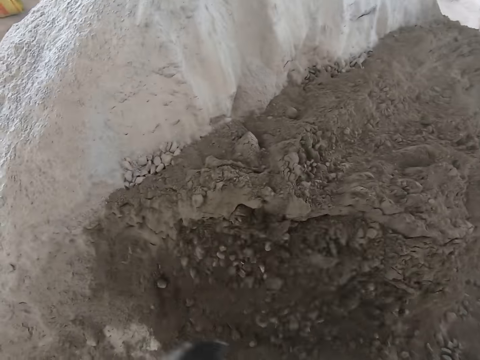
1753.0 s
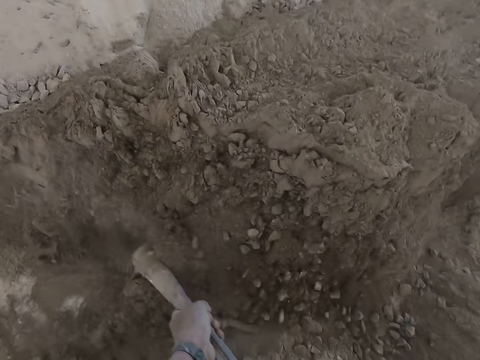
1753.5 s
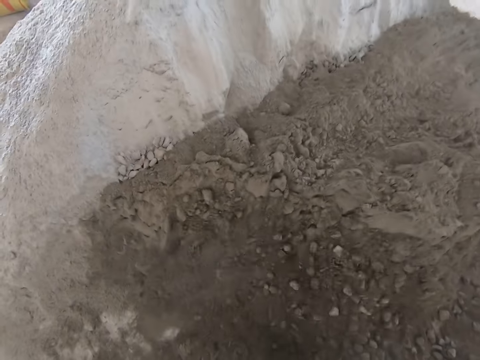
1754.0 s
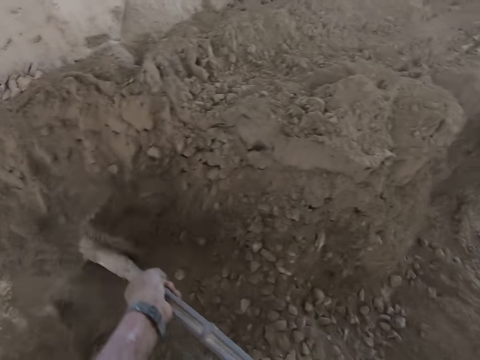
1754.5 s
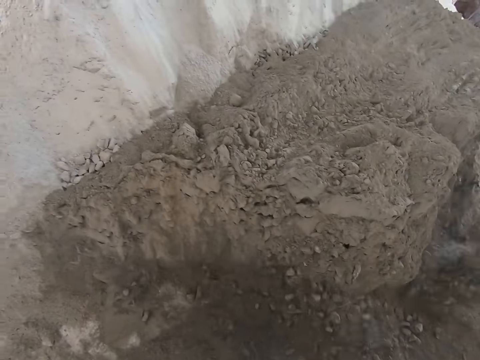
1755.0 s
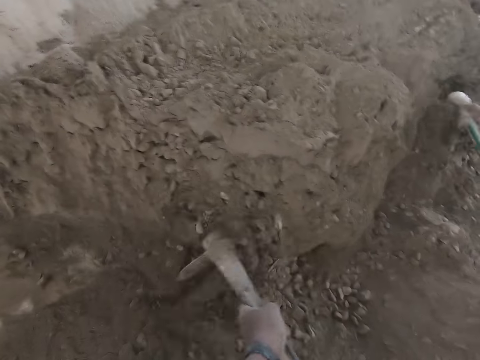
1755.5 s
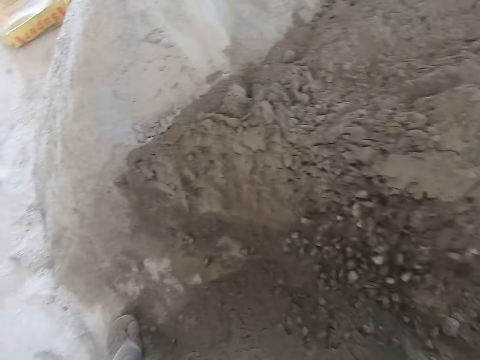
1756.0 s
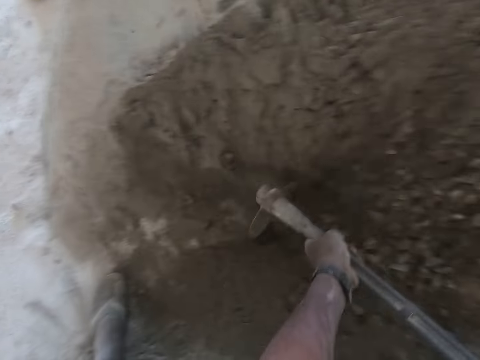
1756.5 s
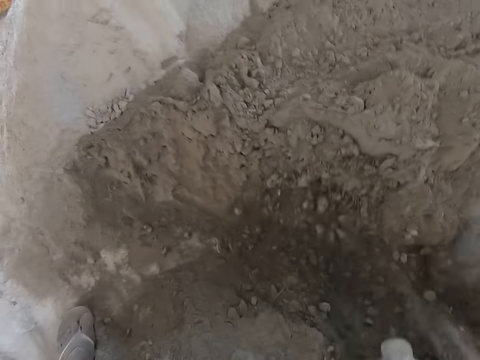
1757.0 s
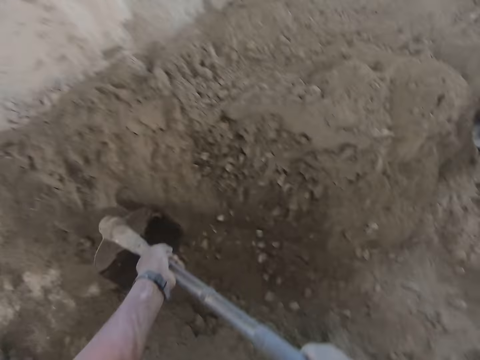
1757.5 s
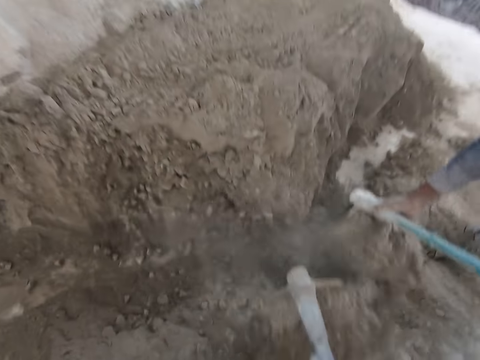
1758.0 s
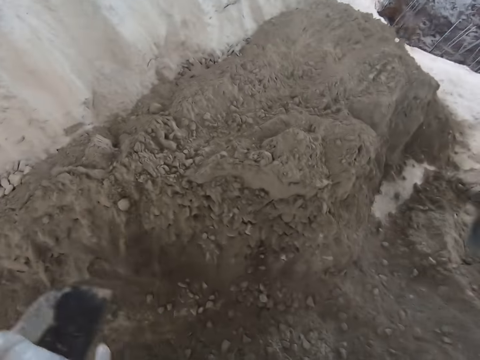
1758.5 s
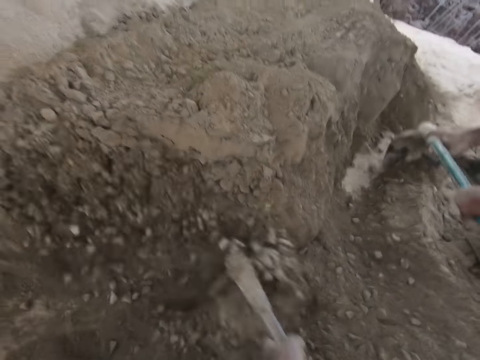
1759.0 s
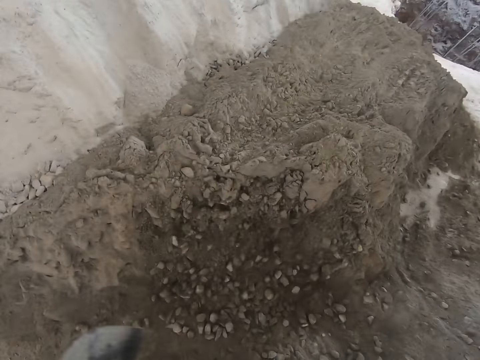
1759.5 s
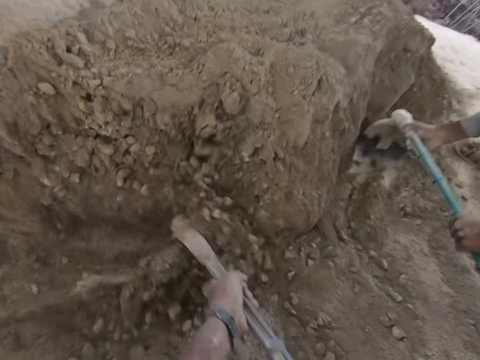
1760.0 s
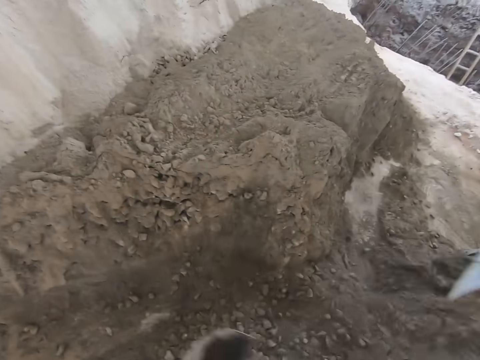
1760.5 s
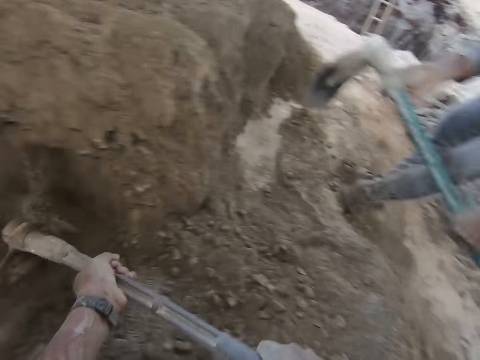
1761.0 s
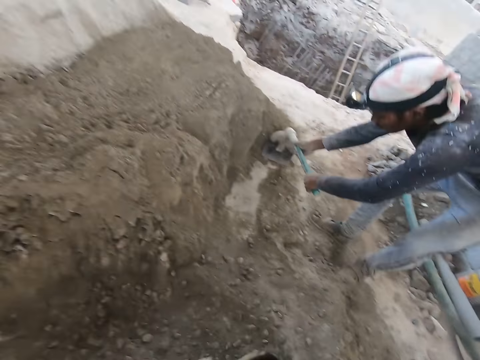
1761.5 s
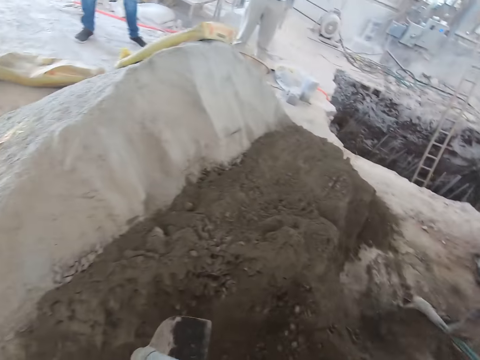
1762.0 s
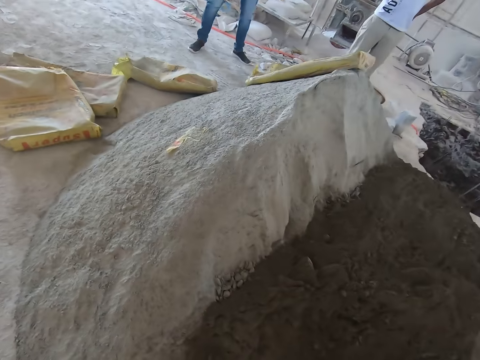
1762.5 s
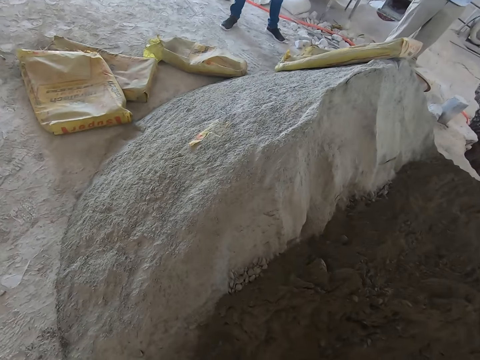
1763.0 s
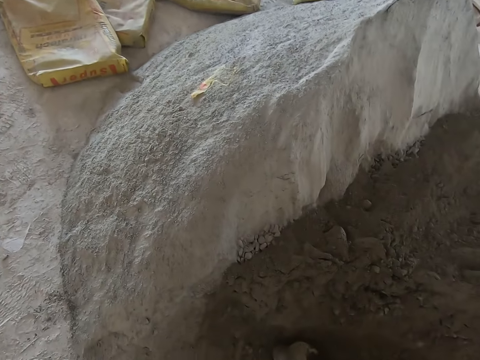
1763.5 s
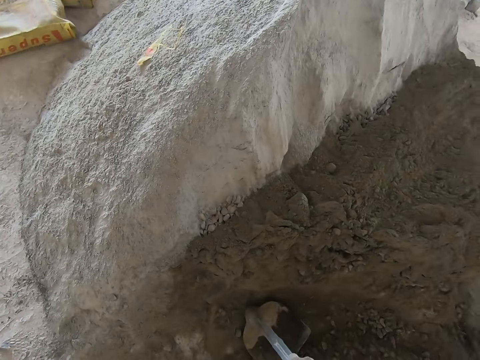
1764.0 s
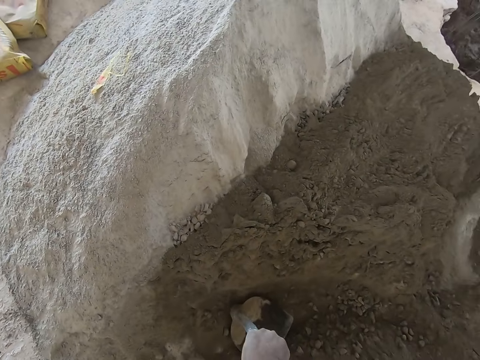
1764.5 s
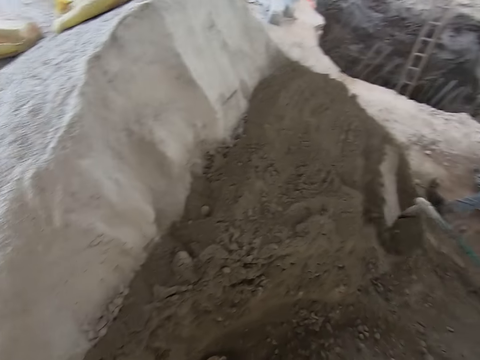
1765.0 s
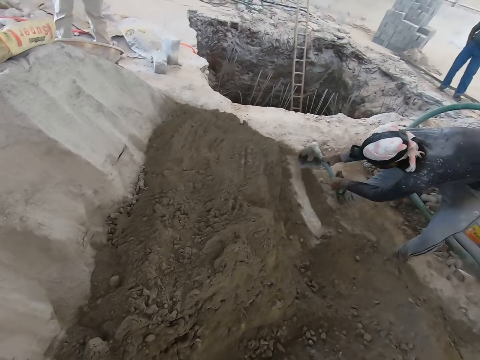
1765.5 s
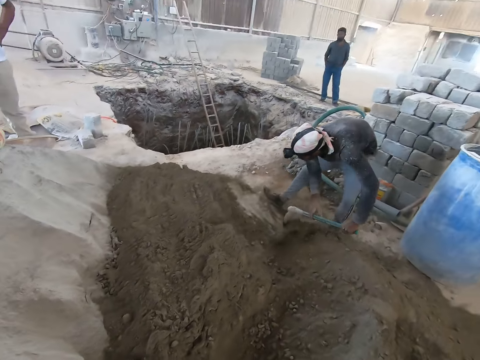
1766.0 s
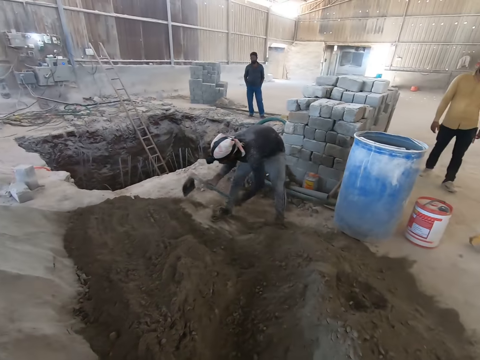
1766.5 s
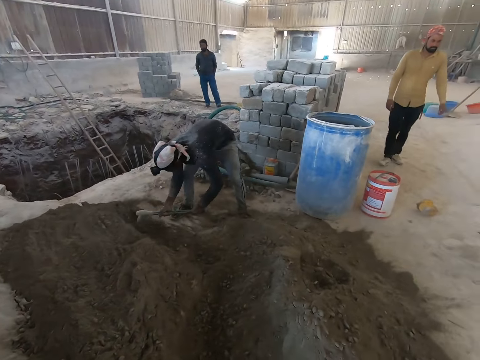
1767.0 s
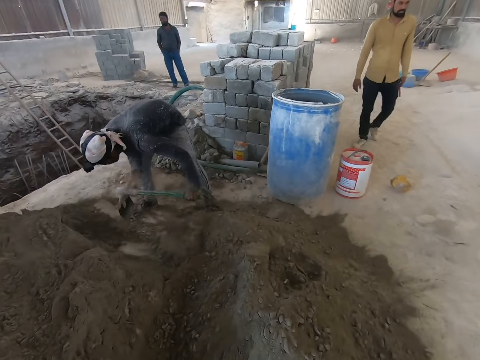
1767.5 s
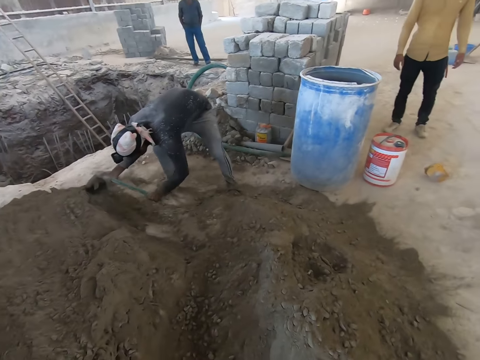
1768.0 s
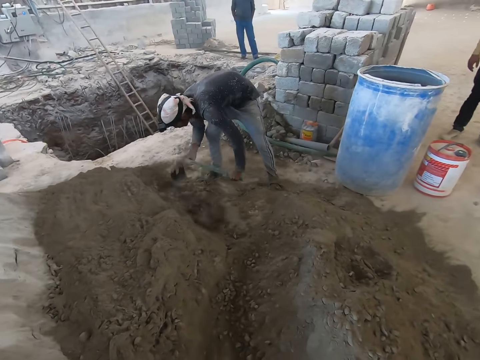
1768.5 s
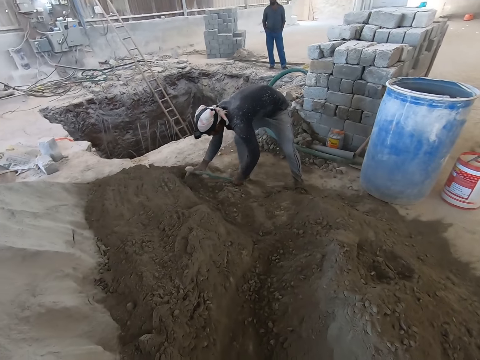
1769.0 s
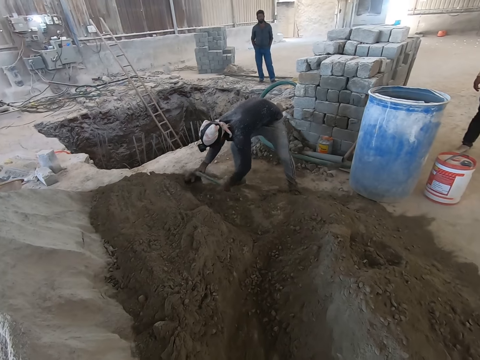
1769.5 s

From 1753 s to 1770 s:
The camera wearer holds down the shovel. They look around.

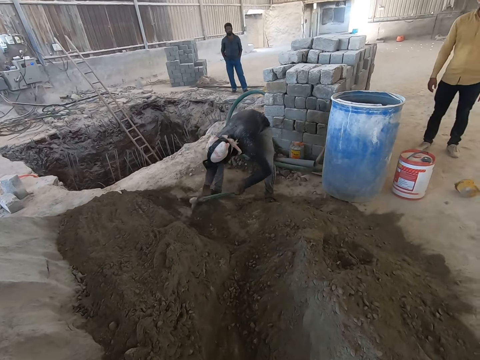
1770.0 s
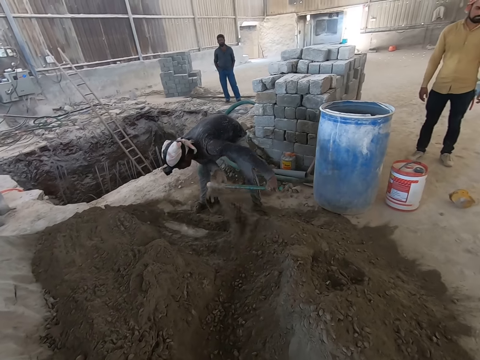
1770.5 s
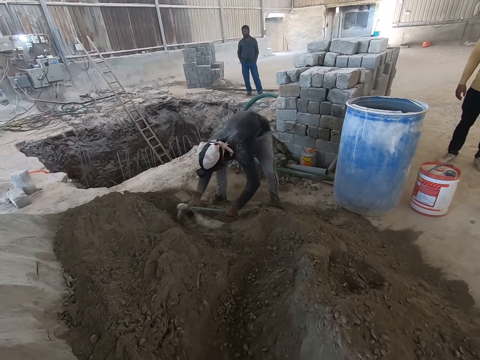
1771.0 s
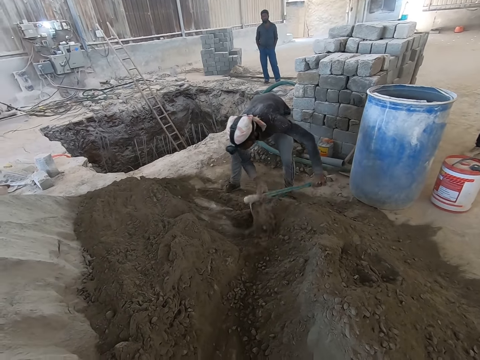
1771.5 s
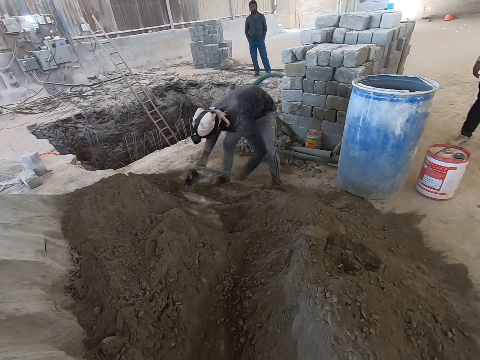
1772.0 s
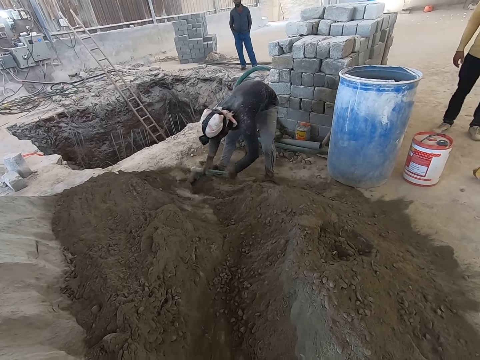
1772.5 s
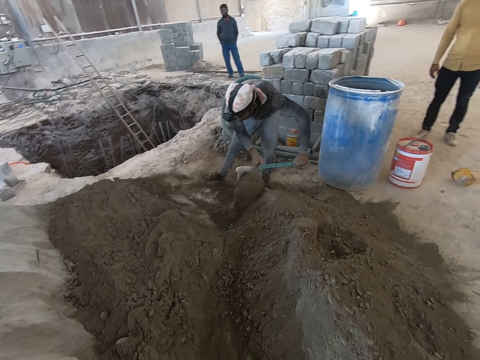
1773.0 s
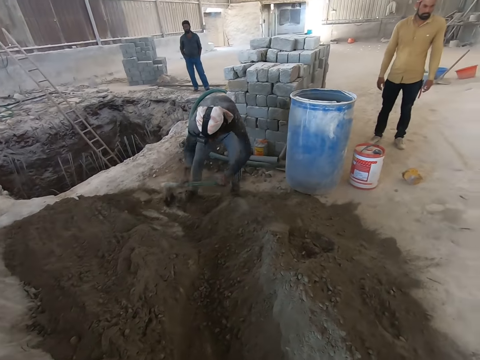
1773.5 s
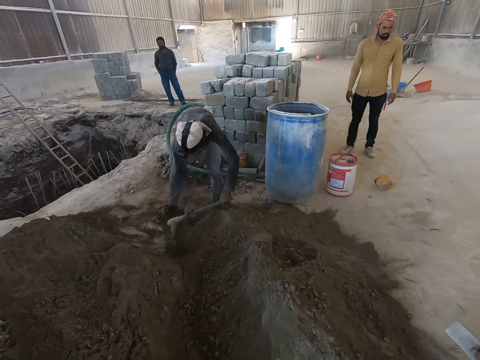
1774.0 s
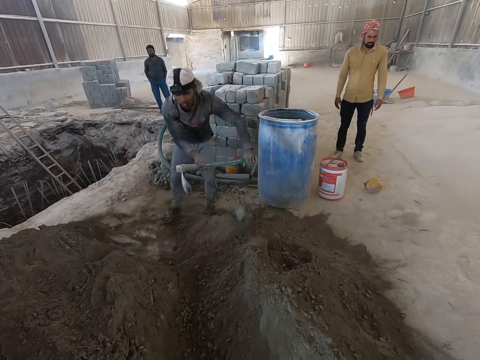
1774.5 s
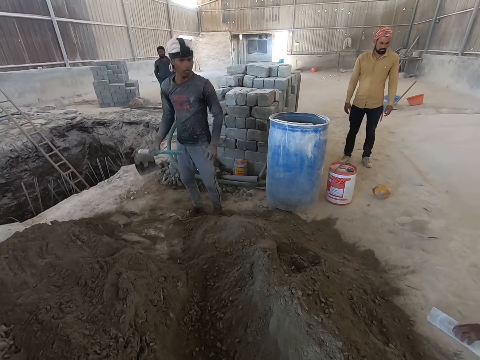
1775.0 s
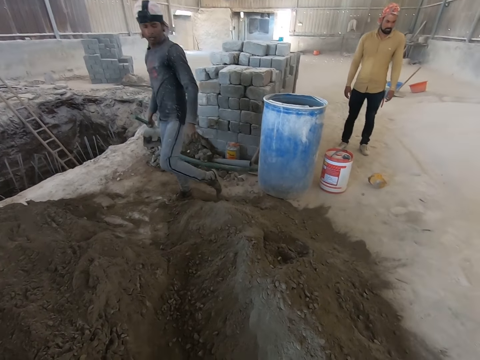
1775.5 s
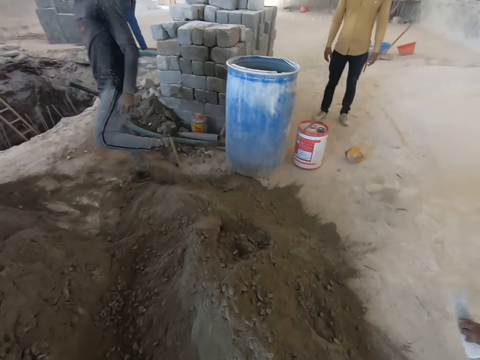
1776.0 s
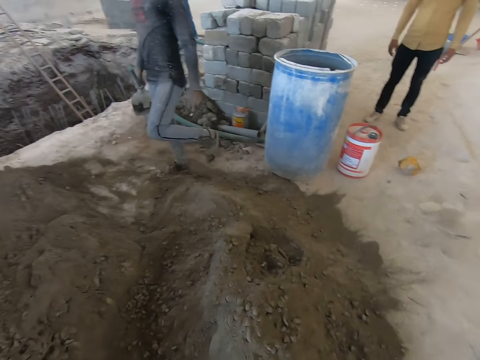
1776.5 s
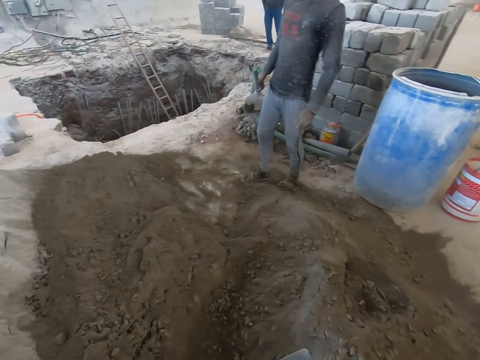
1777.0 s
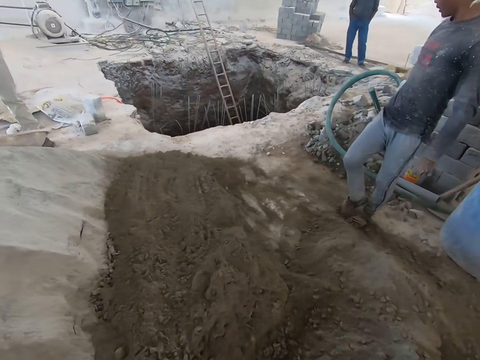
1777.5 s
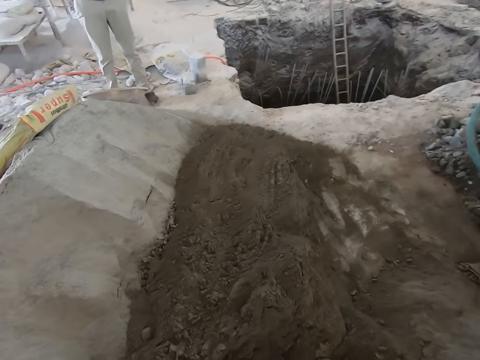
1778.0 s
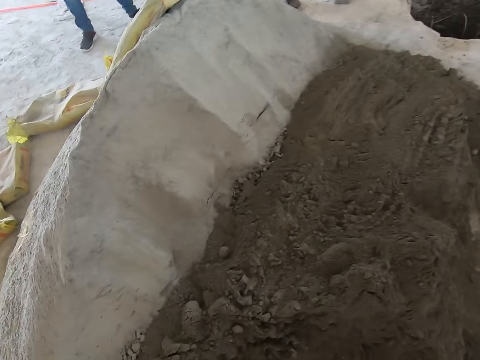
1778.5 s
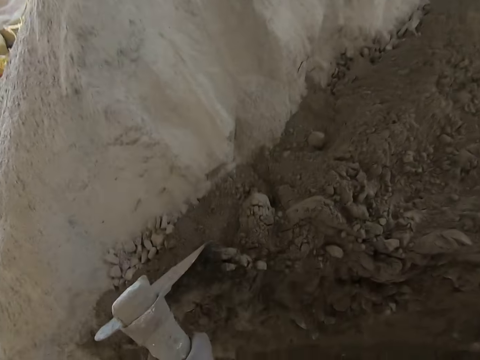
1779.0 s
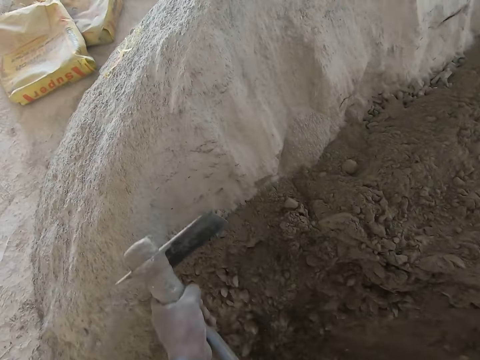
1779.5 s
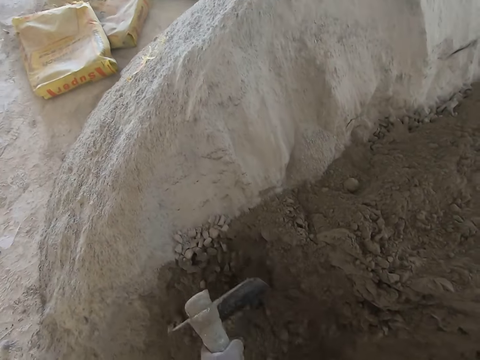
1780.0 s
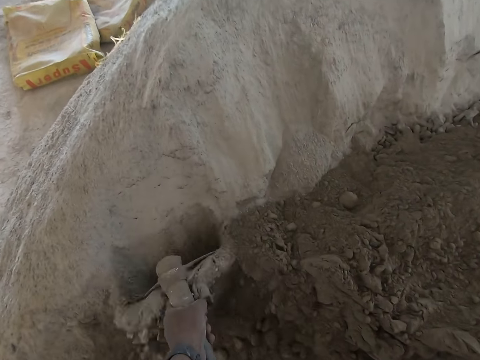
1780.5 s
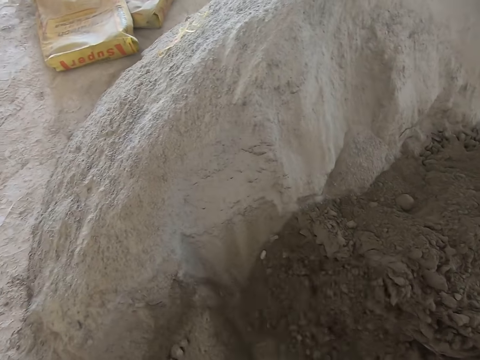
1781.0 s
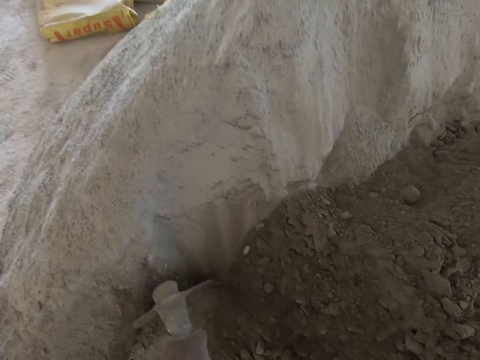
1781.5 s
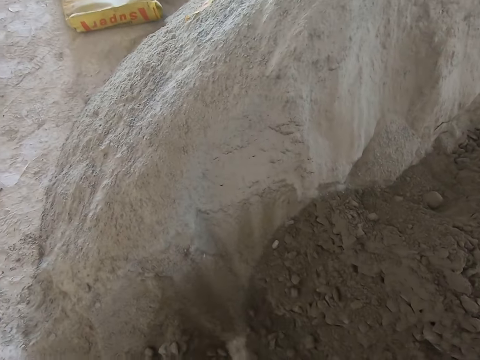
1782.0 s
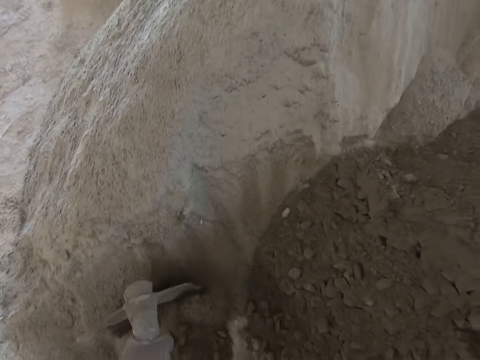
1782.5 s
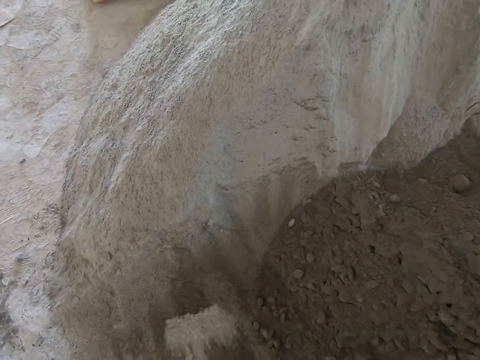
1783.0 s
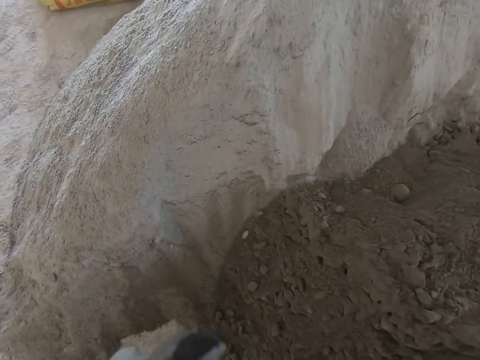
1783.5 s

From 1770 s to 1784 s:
A man taps his right leg on the ground. The man mixes the mortar with the hoe in both hands. The camera wearer uses the shovel to dig out sand.
